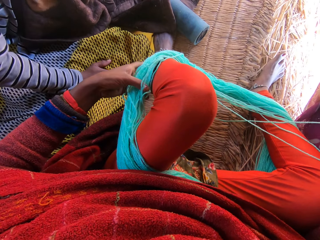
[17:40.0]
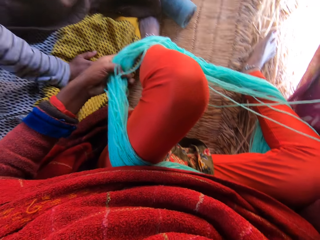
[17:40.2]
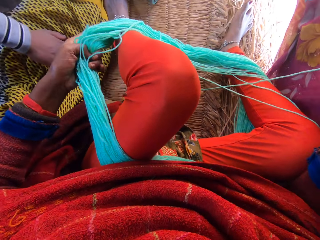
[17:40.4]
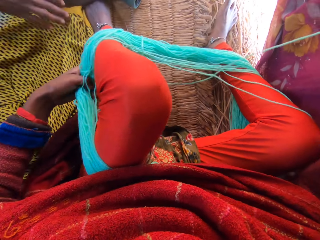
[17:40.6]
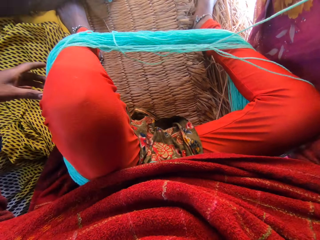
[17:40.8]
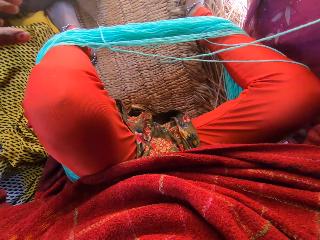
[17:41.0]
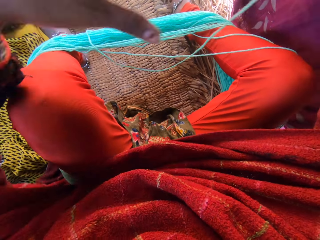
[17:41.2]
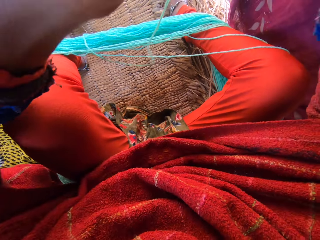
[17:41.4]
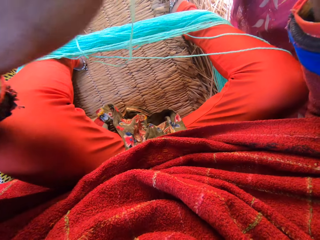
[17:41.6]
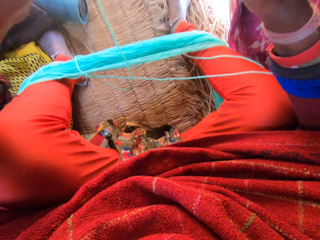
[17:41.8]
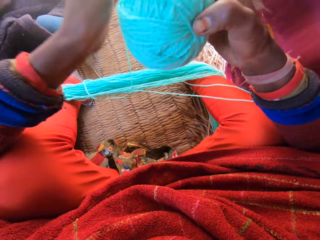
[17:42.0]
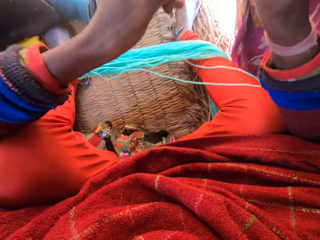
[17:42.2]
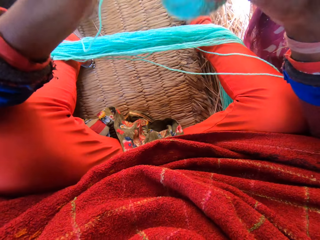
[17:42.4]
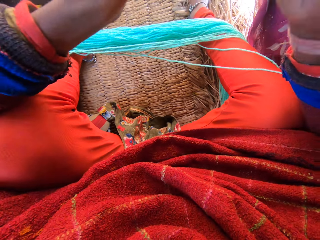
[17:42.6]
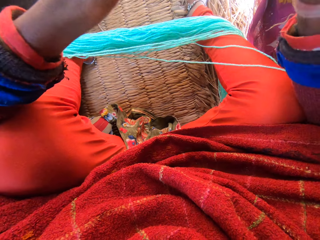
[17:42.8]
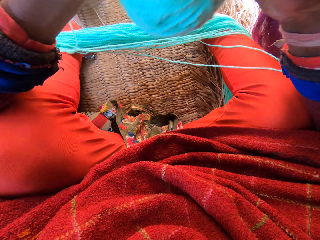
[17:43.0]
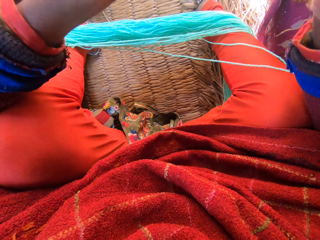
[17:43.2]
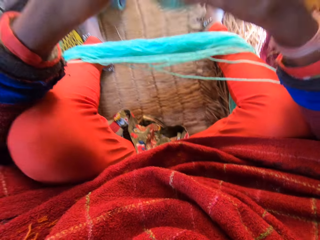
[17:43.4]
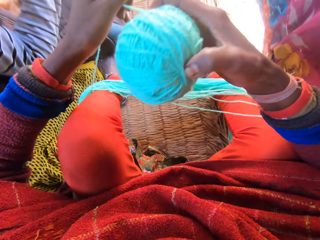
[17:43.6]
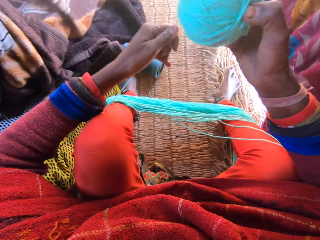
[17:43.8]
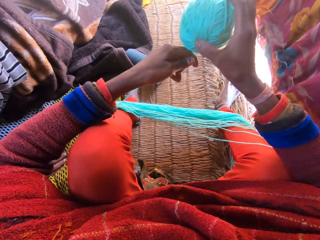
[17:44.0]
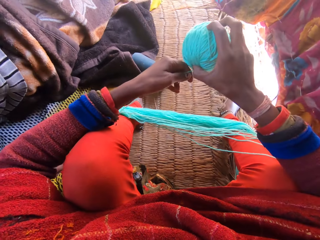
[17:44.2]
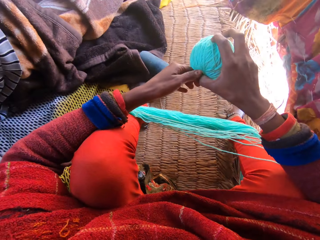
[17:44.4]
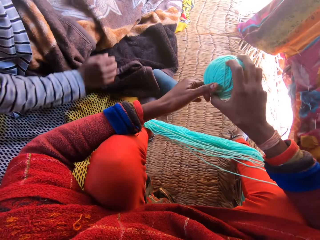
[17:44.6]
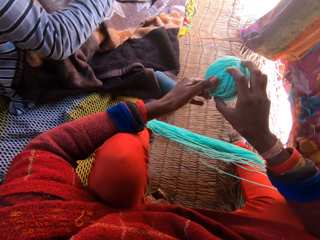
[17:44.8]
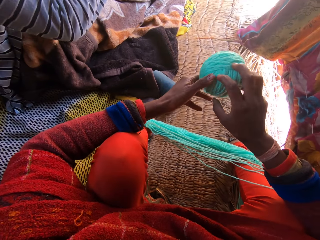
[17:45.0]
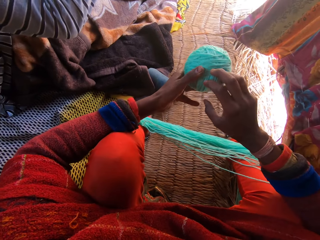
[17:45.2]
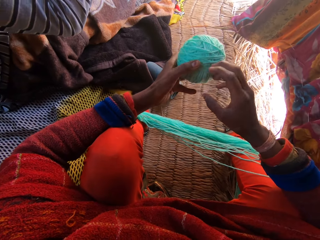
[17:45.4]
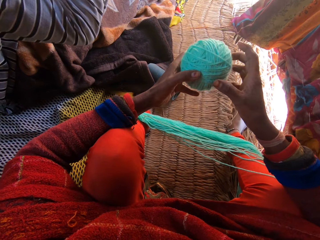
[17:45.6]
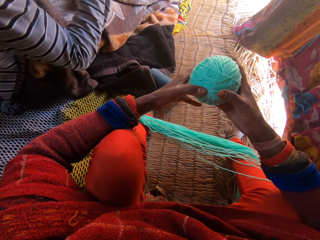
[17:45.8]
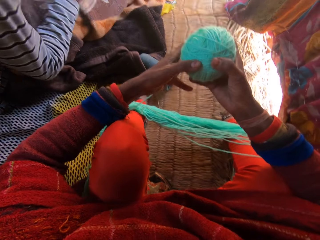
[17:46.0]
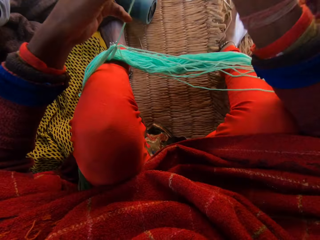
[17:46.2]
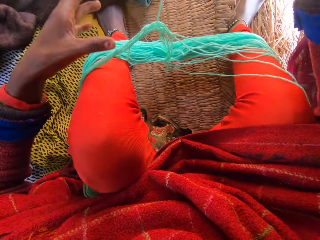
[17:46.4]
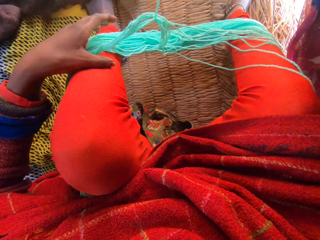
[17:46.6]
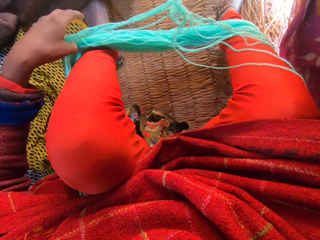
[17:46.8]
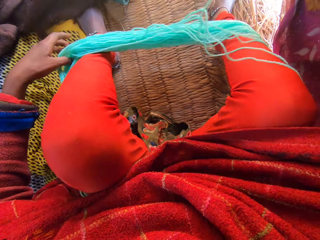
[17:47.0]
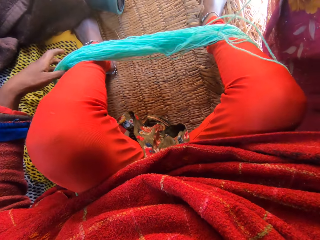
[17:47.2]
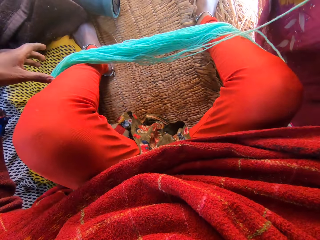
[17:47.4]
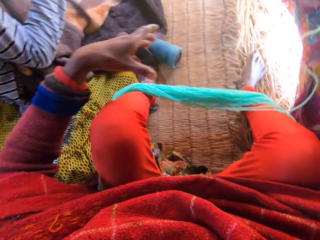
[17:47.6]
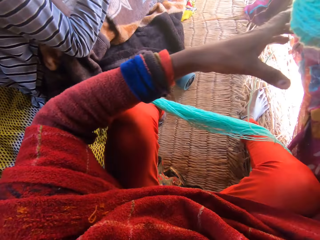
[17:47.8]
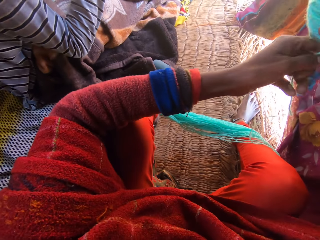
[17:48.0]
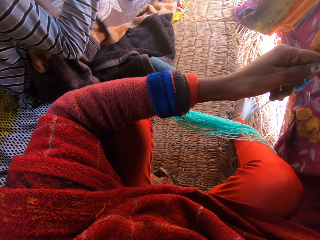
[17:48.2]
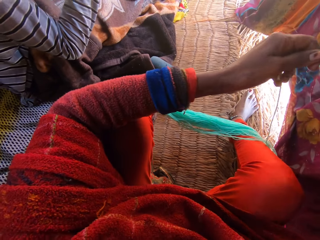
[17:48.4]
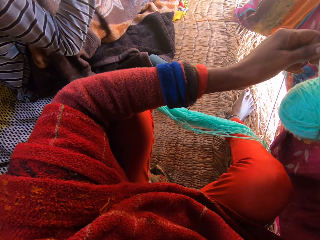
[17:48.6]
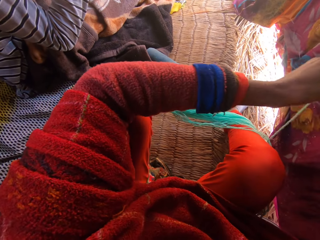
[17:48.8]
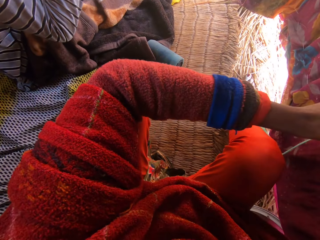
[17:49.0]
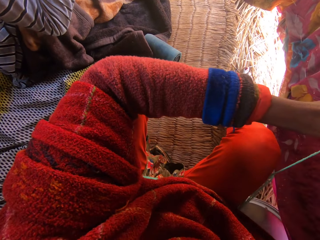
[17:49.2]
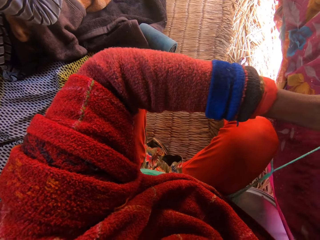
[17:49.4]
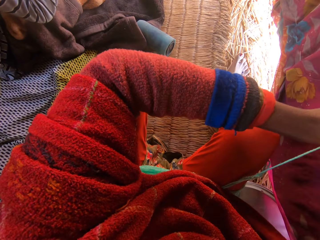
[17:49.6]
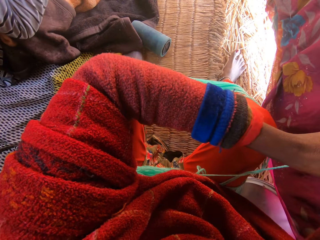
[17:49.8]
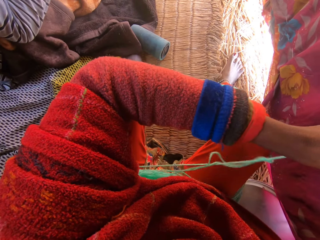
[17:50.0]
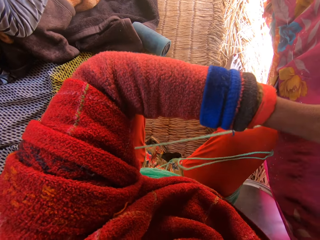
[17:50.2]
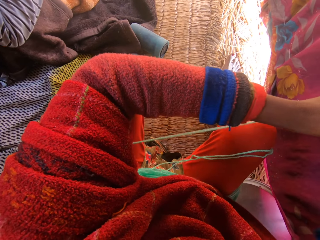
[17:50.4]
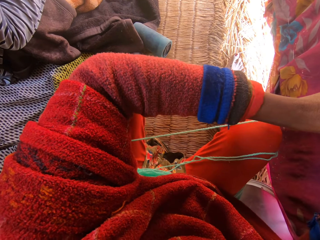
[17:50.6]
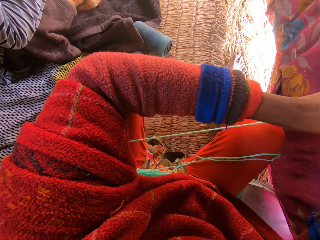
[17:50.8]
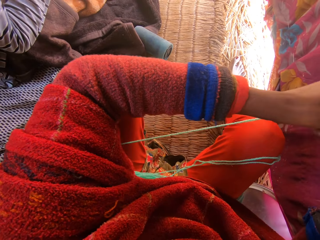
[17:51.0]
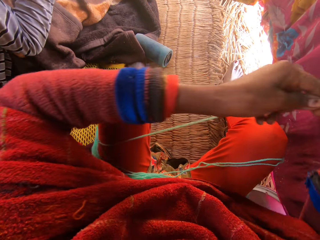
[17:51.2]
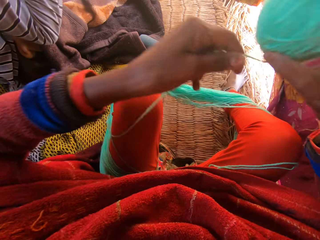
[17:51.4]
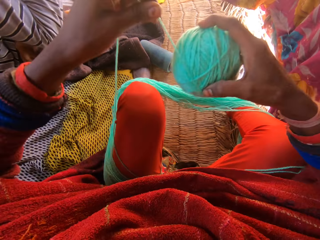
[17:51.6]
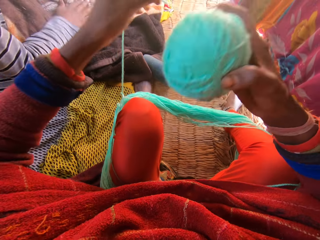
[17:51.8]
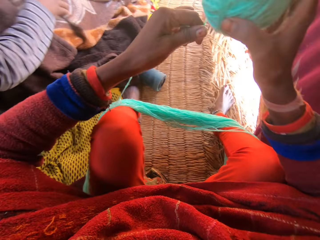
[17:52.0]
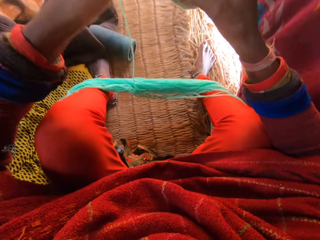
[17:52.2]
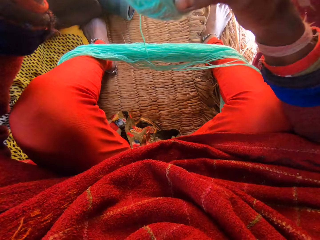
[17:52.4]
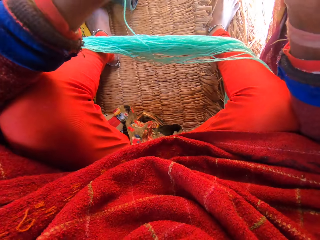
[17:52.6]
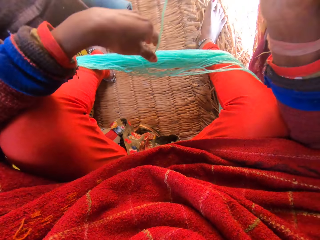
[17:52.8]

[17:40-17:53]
A man picks up the mobile phone with his right hand. The camera wearer rolls the yarn into a ball. She pulls the yarn from her leg. She rolls the yarn into a ball.

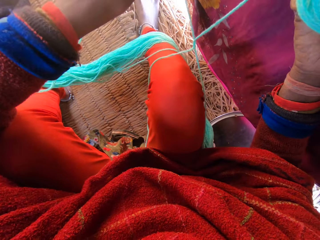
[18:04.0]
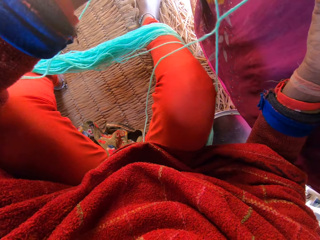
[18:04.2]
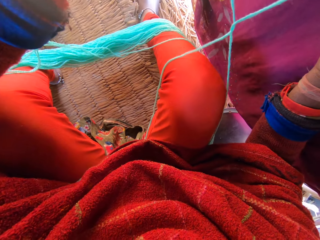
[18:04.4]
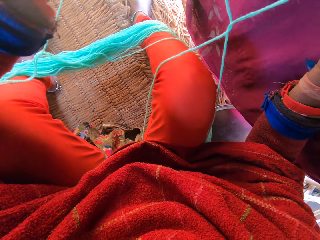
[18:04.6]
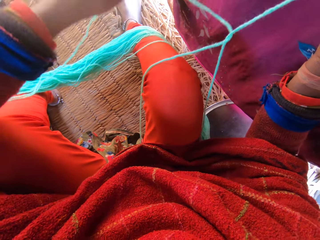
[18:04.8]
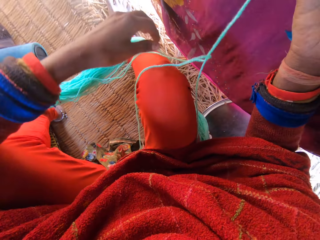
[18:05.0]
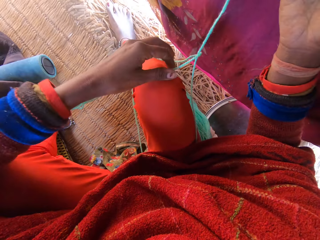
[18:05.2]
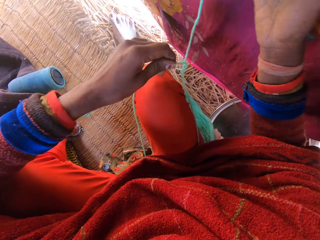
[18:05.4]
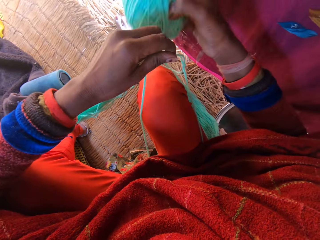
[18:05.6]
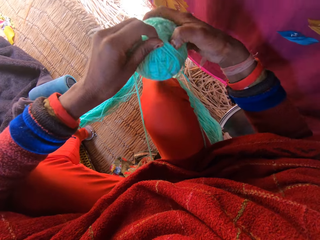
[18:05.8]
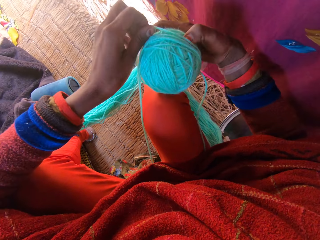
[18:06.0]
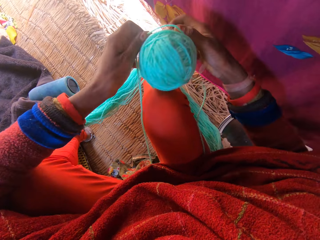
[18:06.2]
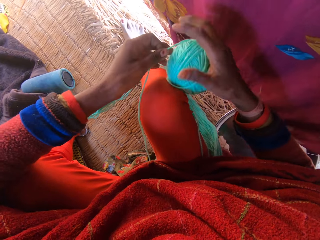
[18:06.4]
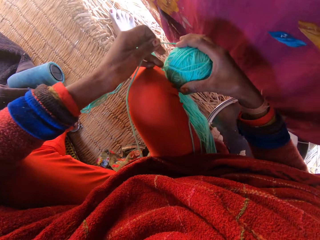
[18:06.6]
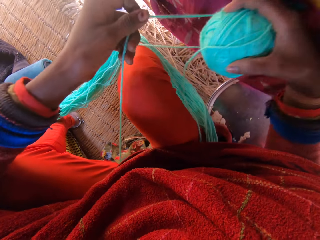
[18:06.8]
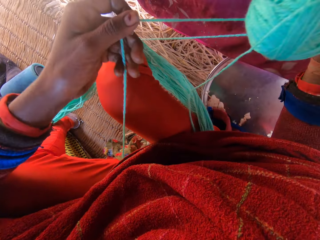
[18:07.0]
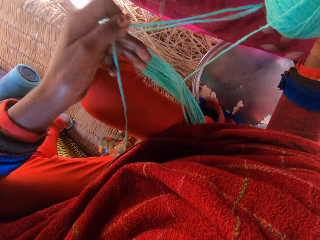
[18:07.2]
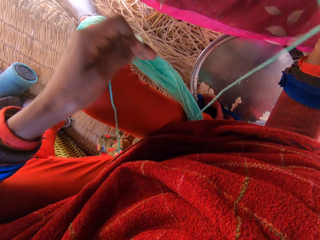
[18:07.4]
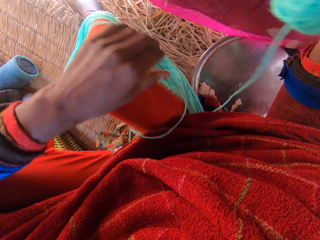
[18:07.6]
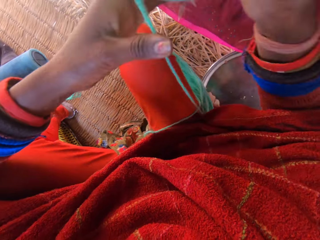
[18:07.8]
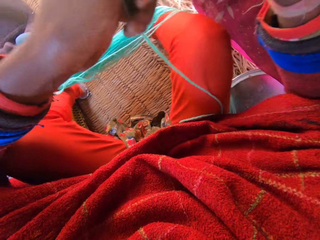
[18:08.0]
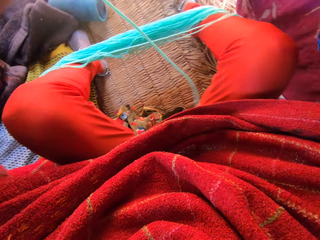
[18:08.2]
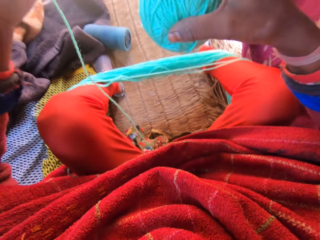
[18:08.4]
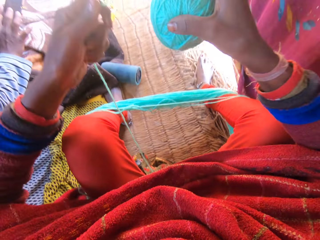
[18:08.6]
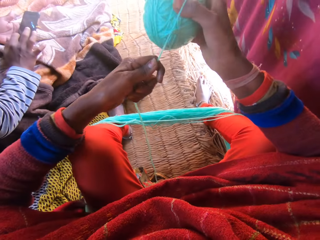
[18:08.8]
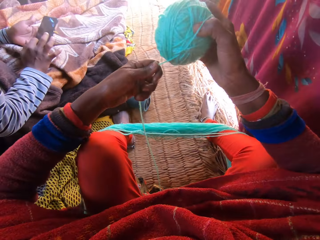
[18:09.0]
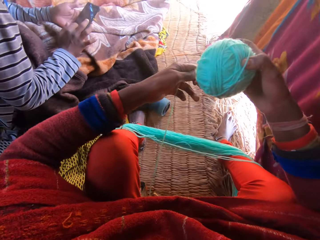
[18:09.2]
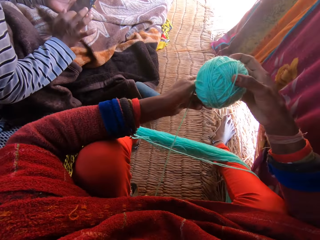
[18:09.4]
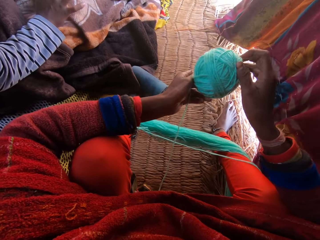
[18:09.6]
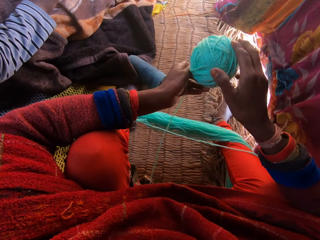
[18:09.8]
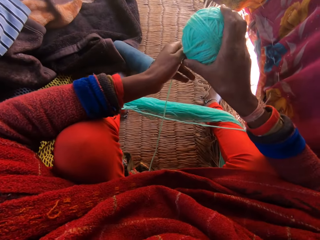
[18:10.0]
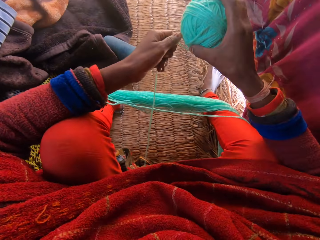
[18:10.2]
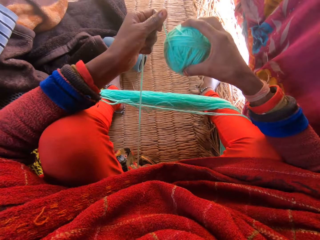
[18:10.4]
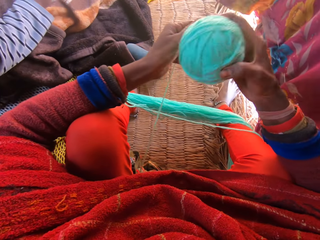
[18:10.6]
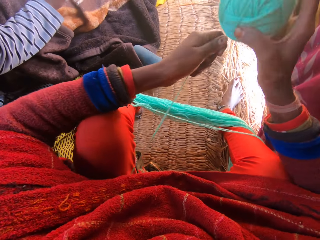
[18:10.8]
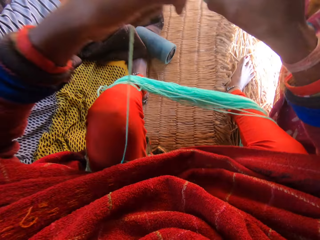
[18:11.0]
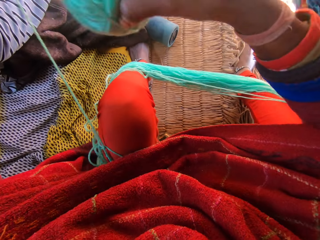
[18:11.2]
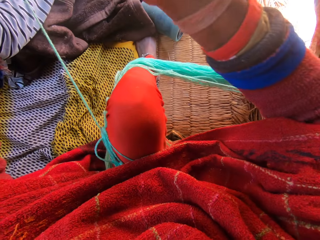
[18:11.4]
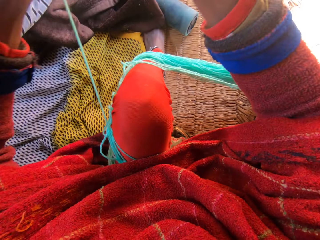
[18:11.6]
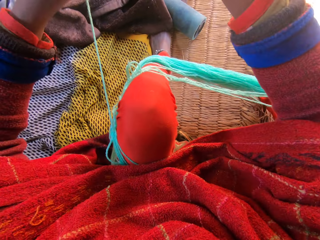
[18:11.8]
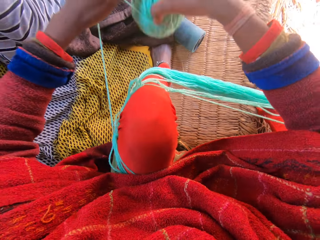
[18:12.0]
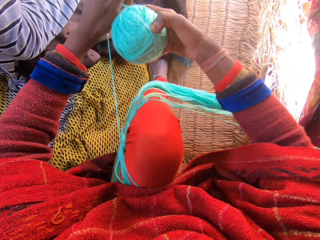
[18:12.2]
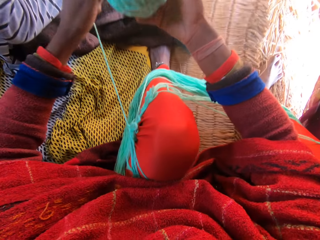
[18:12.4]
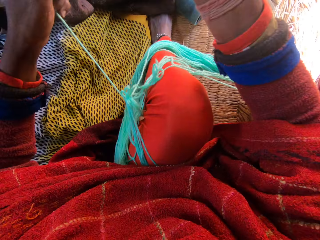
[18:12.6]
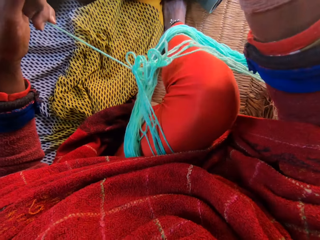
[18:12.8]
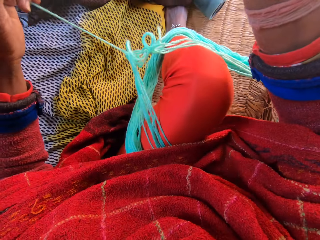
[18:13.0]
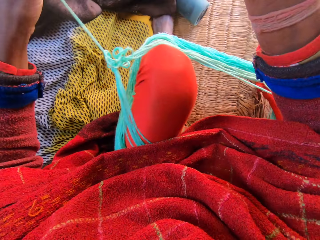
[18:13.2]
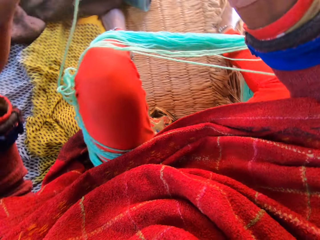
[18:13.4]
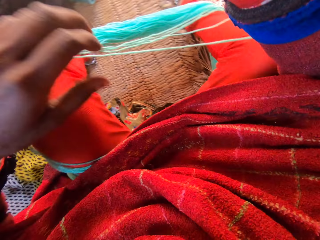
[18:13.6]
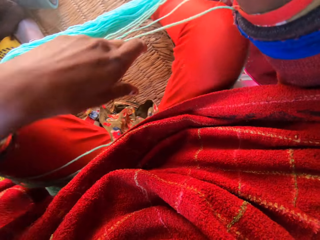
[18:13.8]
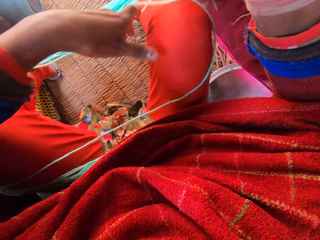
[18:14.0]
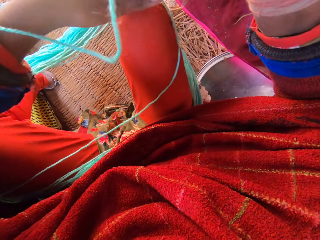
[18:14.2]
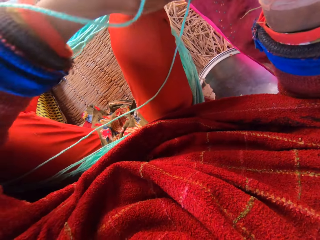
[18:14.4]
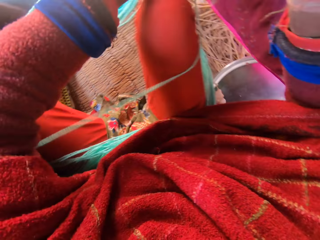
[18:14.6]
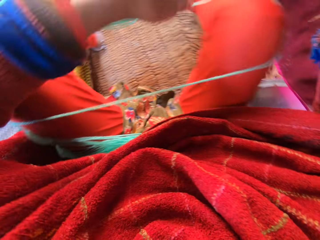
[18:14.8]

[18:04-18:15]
The camera wearer pulls the yarn from her leg. A man operates the mobile phone with both hands. The camera wearer rolls the yarn into a ball.
